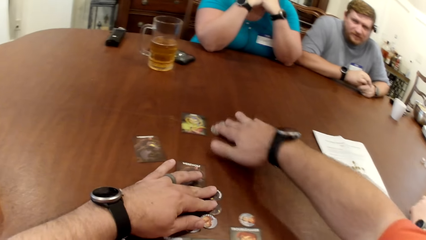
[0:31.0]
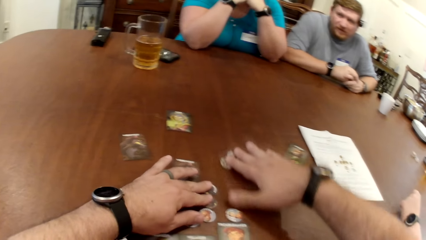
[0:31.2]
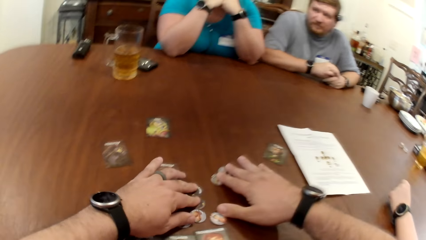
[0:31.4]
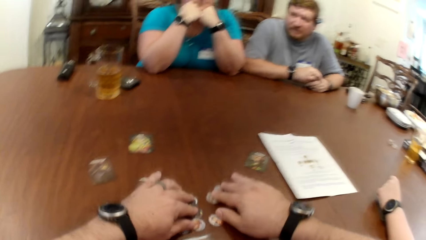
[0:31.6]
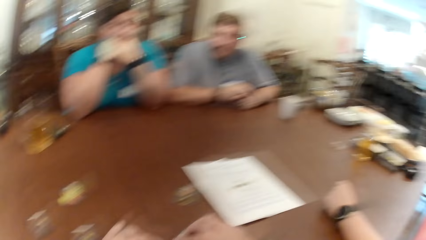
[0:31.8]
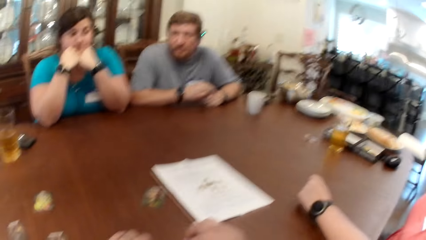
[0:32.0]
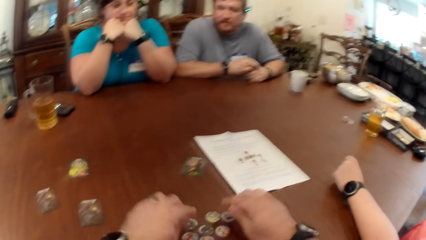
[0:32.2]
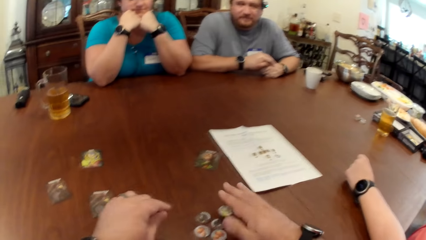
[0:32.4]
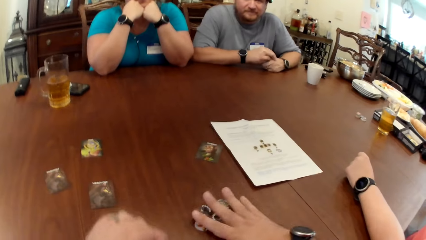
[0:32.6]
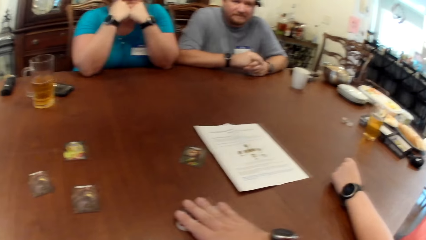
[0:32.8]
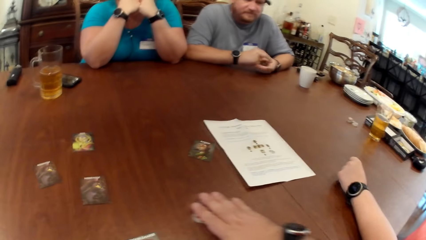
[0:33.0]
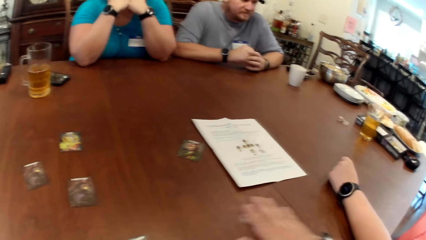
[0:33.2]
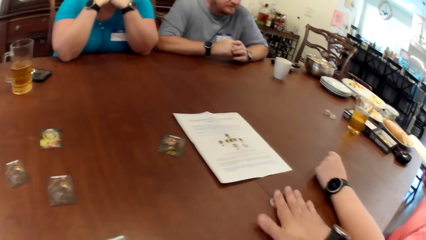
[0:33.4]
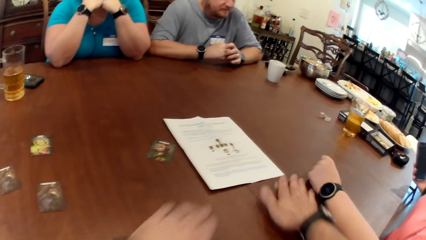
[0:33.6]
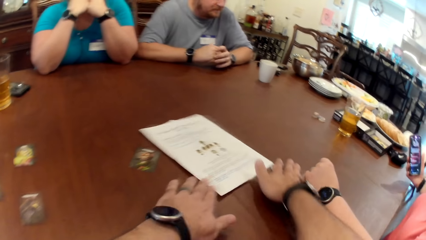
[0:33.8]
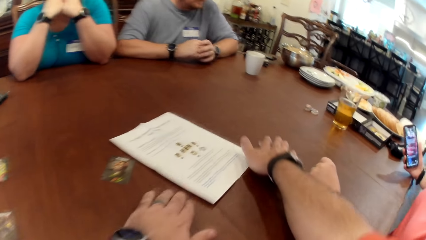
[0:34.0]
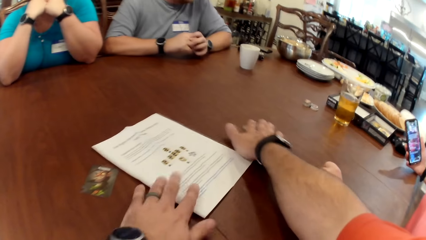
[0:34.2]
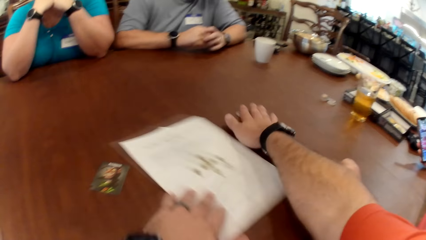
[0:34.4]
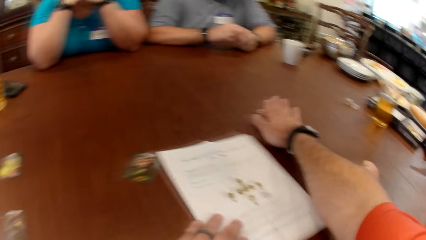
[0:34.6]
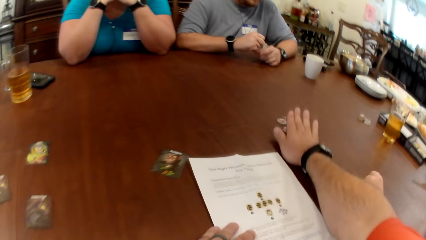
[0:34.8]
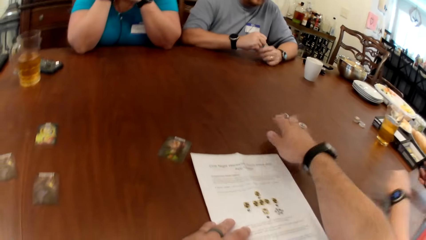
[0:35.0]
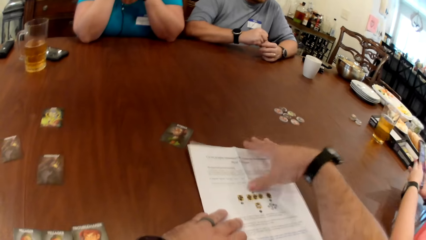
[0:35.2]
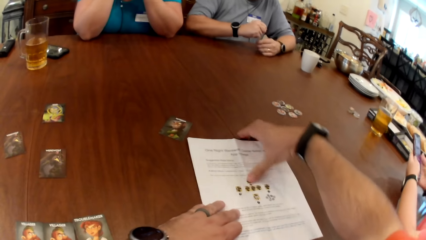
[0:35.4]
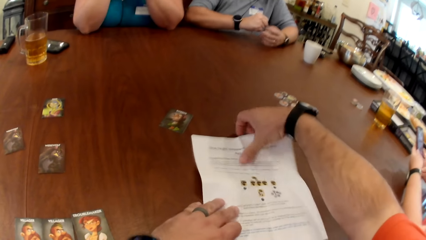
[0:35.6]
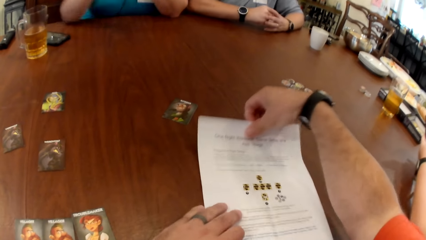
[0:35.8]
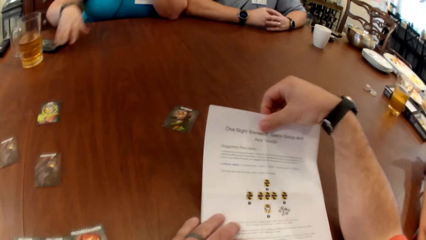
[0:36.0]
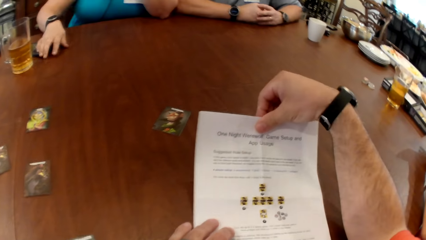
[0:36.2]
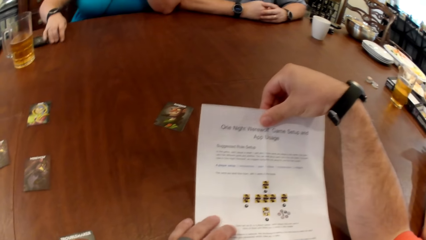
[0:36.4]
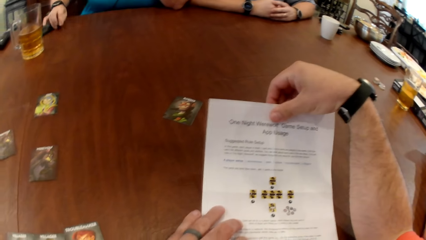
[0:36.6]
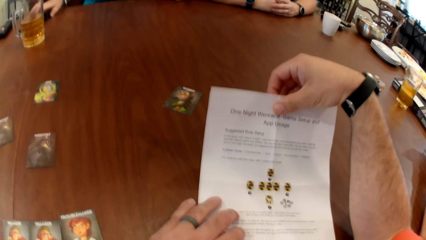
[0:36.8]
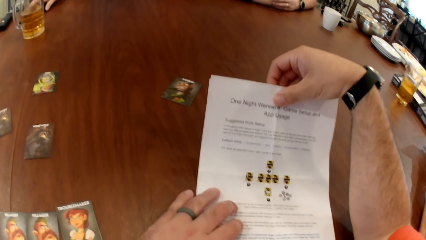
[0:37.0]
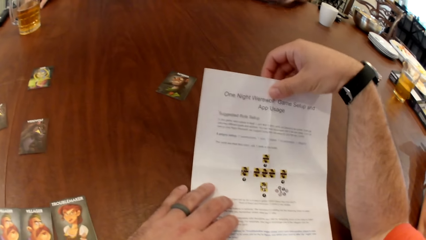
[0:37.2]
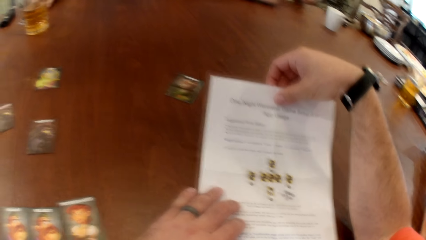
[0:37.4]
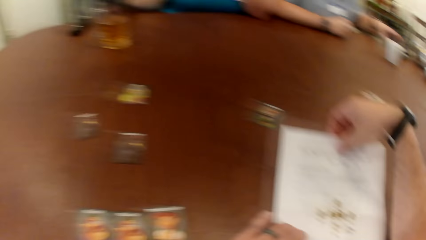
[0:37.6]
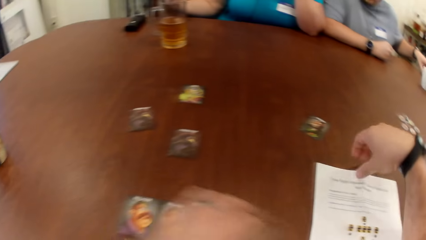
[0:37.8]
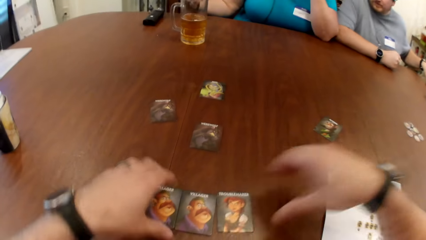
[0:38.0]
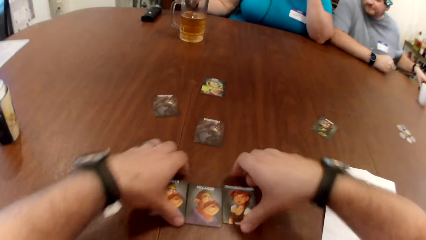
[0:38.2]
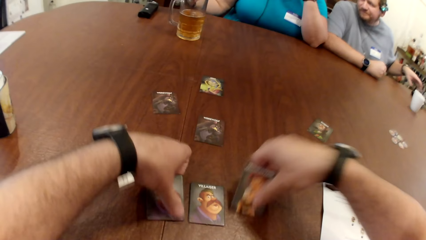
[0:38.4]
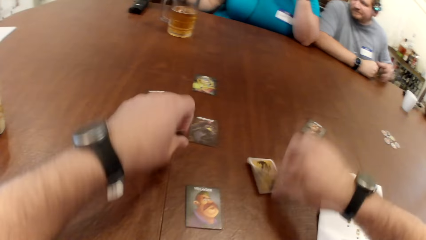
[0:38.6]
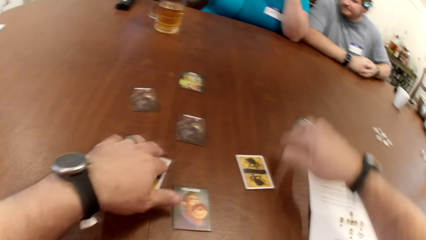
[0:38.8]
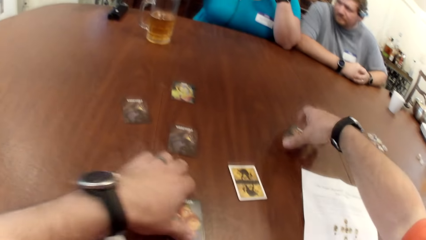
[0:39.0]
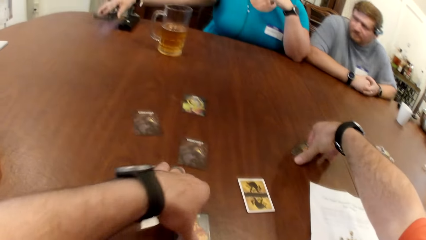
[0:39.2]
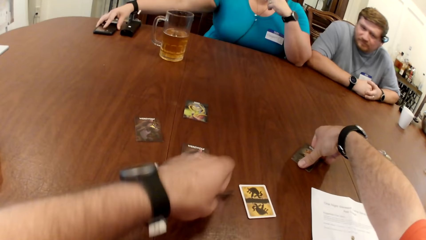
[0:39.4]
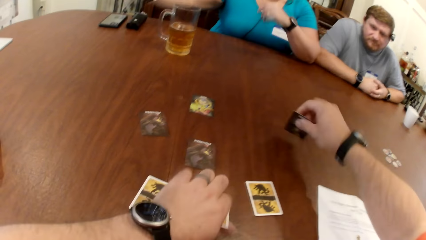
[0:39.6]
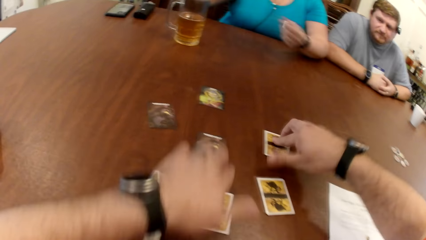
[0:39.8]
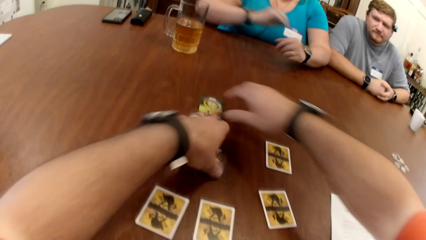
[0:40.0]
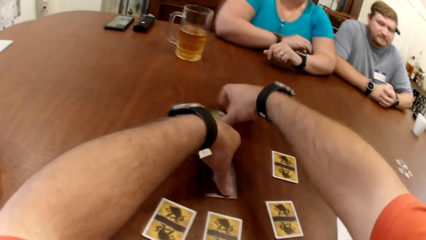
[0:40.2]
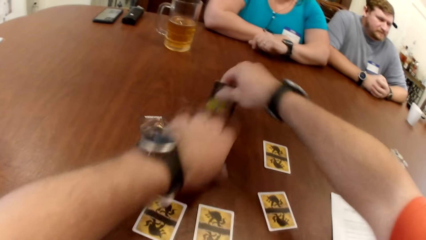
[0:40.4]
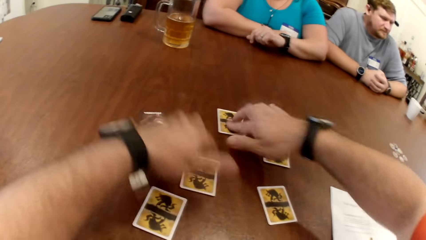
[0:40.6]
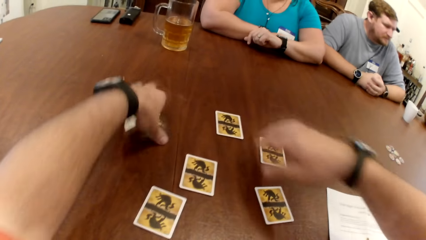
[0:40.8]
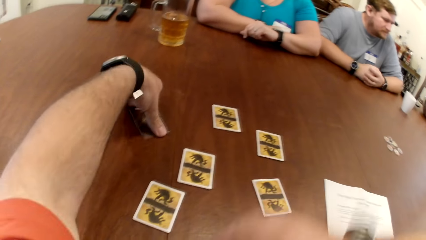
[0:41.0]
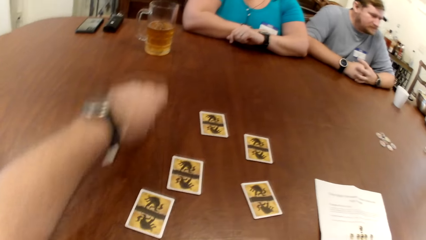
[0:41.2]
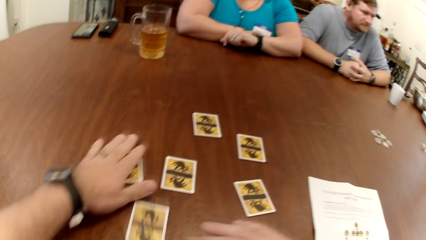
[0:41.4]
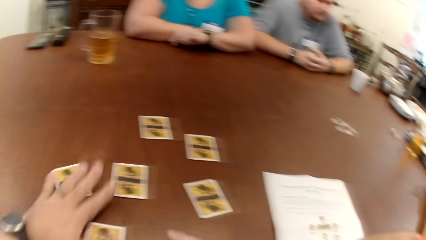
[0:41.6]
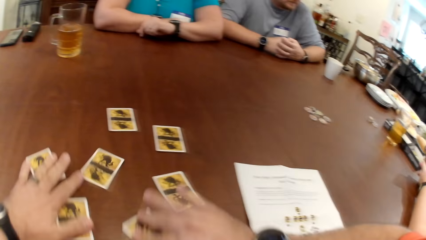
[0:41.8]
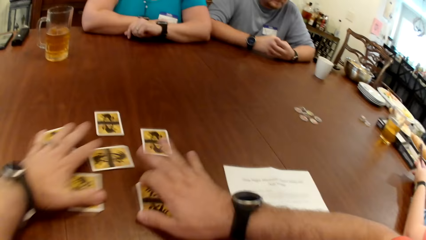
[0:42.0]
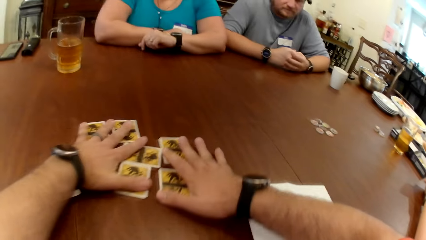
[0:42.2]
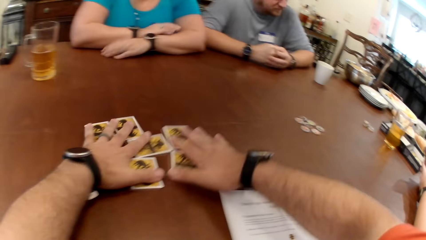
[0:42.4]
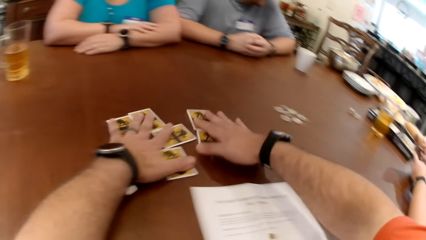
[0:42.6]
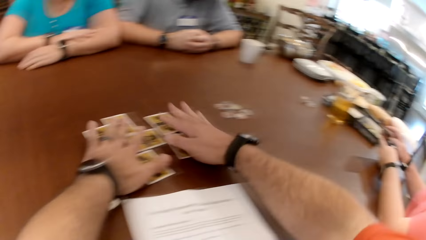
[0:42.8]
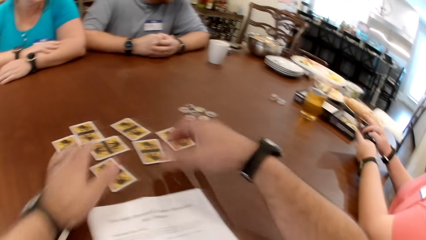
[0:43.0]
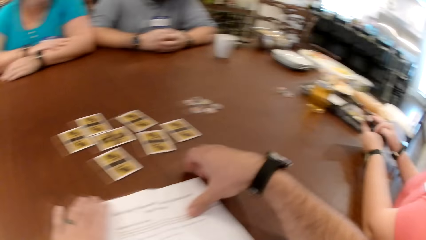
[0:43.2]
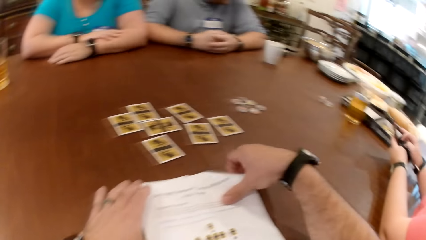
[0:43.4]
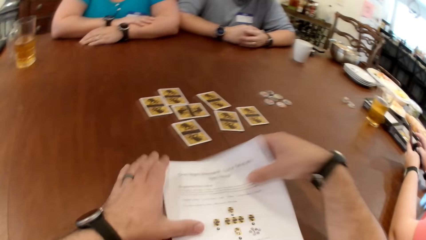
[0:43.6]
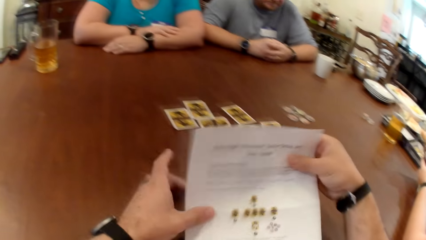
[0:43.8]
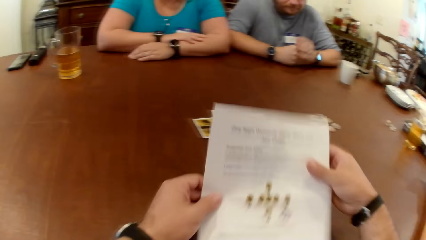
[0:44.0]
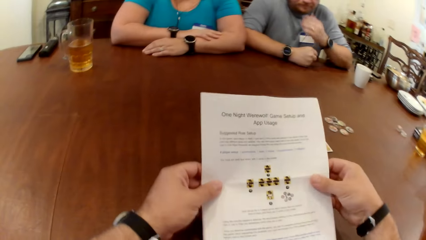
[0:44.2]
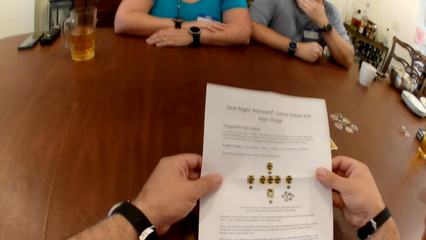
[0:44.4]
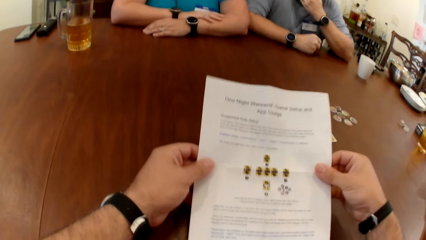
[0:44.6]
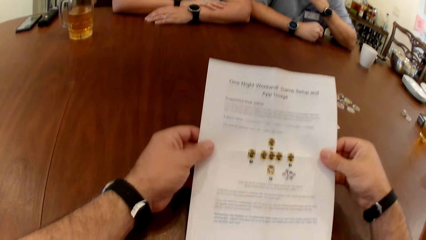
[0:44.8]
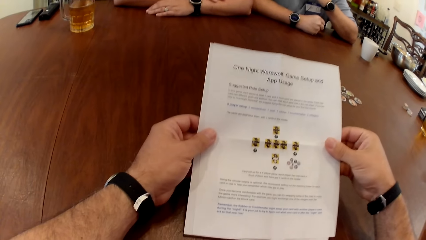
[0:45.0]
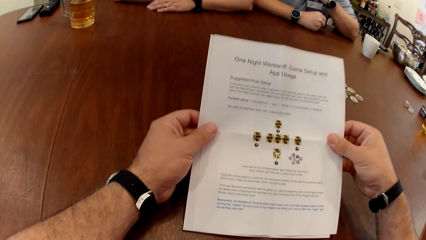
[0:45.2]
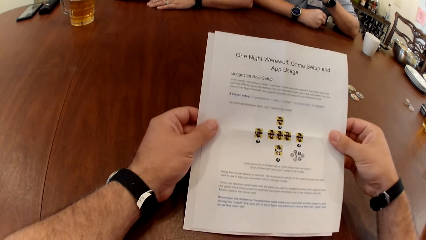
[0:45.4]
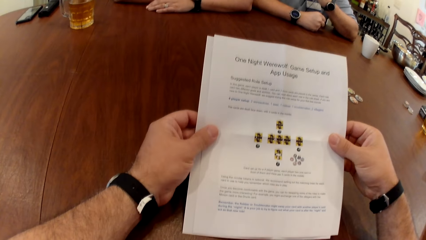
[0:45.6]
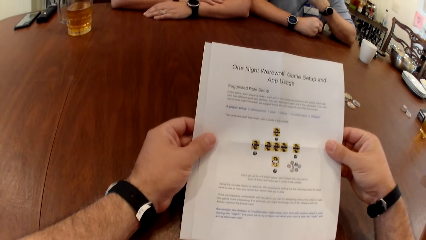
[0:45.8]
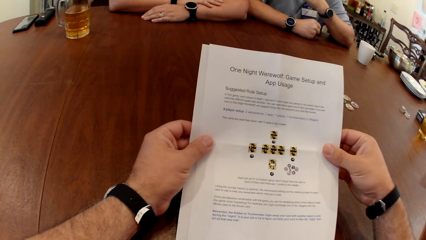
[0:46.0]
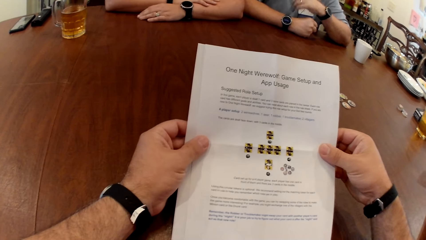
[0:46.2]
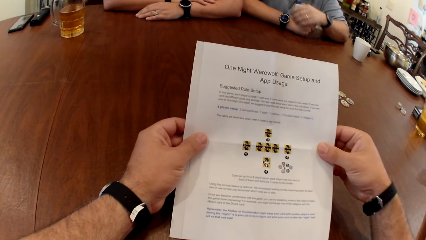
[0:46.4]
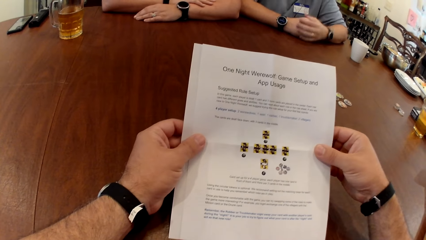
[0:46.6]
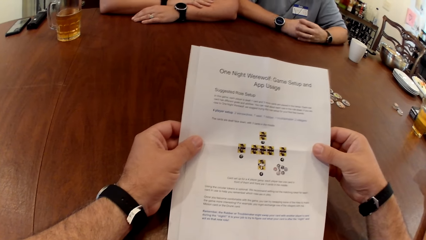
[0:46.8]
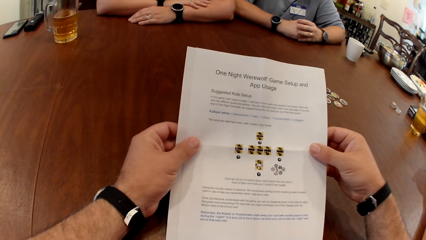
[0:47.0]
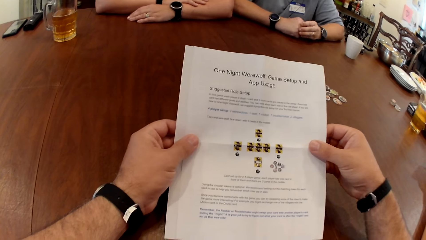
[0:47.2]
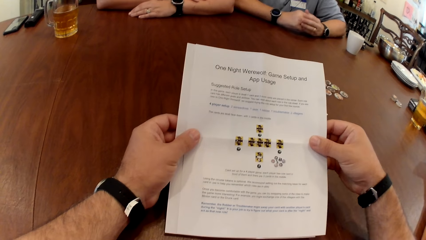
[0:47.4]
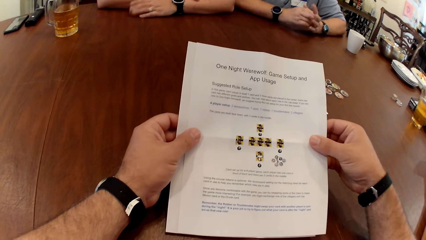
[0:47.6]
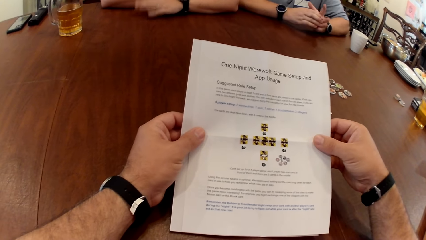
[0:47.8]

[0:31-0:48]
The camera wearer drags the coin with his right hand. He drags all the coins aside with his right hand. He interacts with a man, a woman and another woman. He moves the game manual on the table with his left hand. He picks up the game manual with his hands and reads the game manual. The first woman picks up a phone from the table with her right hand. The camera wearer drops the game manual on the table with his right hand. He flips the cards down on the table with both hands. The first woman drops the phone on the table with her right hand. The camera wearer pushes the cards on the table with both hands. He drags the cards together. The other woman operates a phone with both hands. The camera wearer picks up the game manual with both hands. He reads the game manual.
